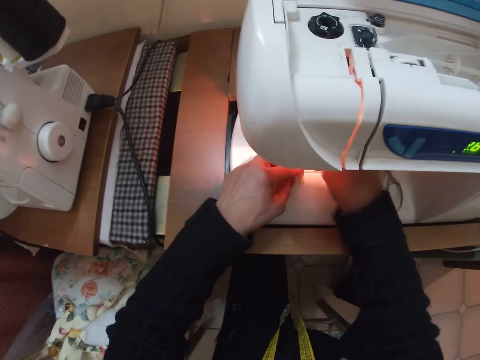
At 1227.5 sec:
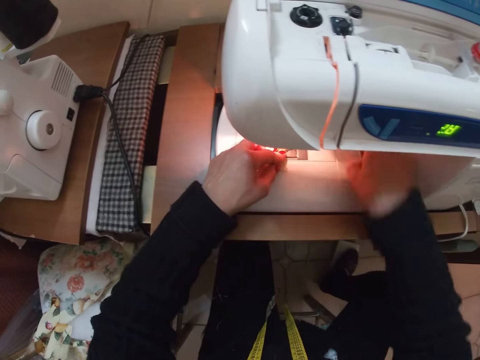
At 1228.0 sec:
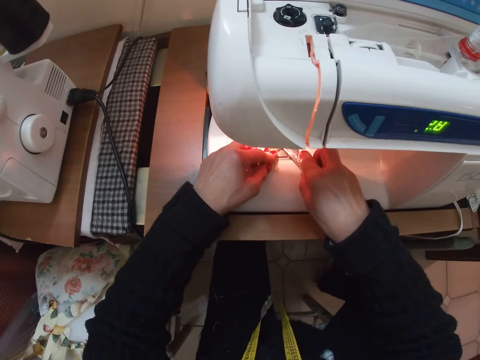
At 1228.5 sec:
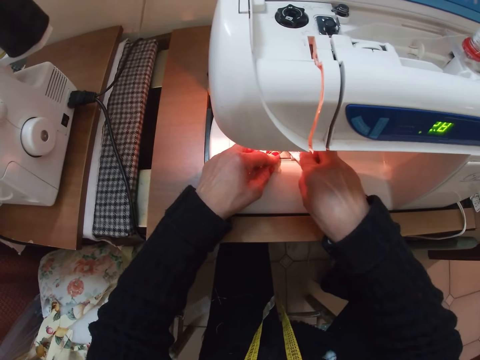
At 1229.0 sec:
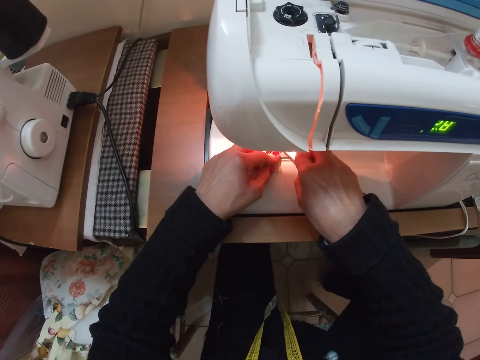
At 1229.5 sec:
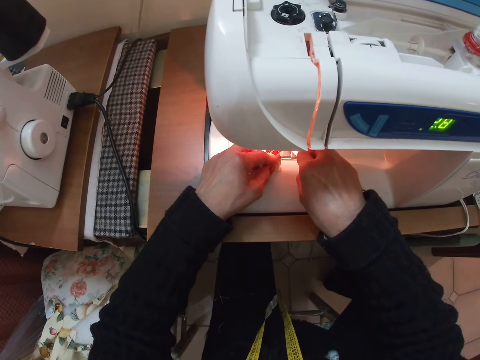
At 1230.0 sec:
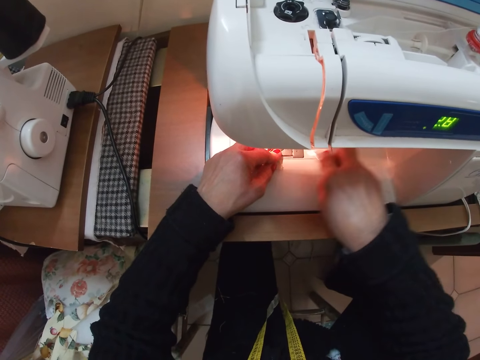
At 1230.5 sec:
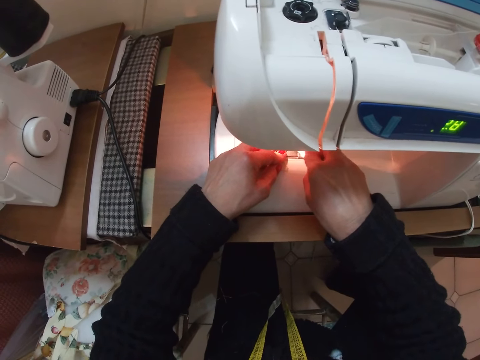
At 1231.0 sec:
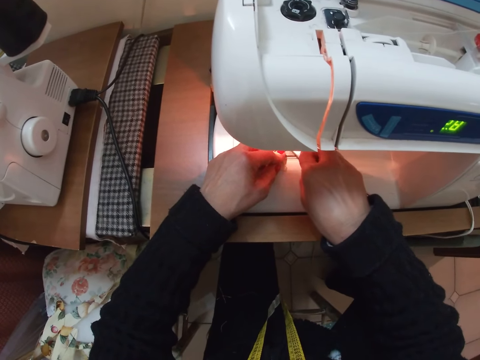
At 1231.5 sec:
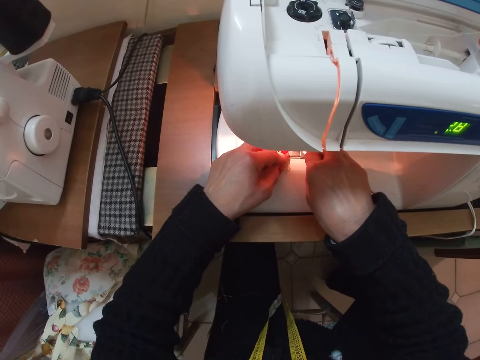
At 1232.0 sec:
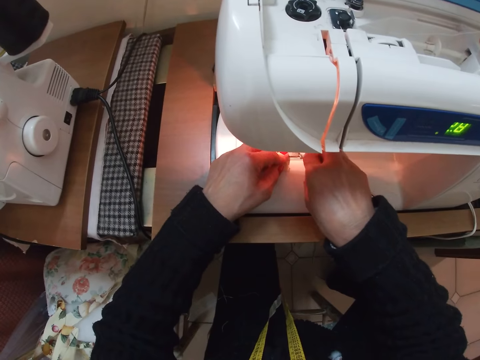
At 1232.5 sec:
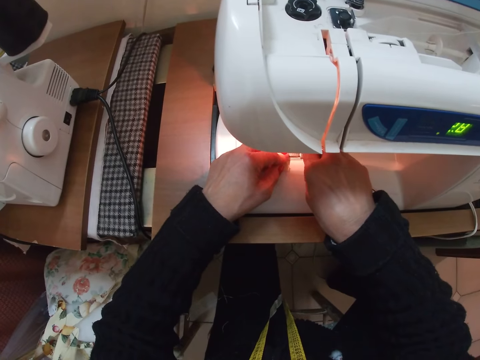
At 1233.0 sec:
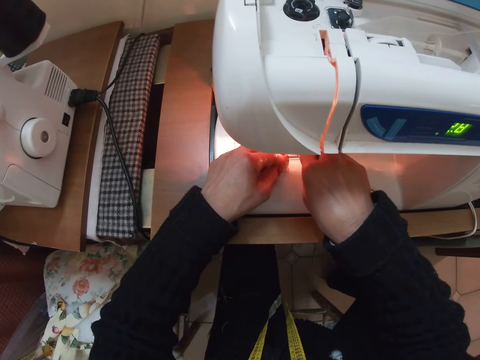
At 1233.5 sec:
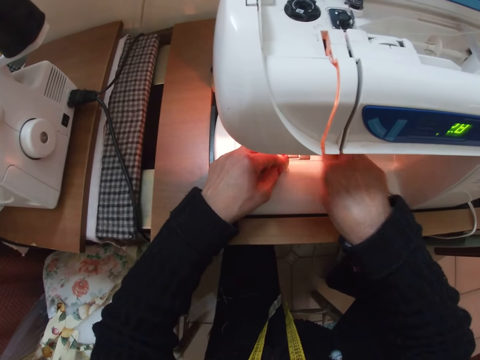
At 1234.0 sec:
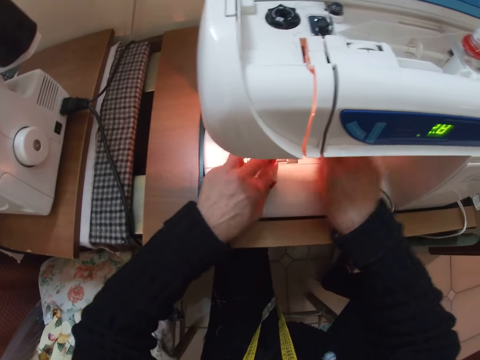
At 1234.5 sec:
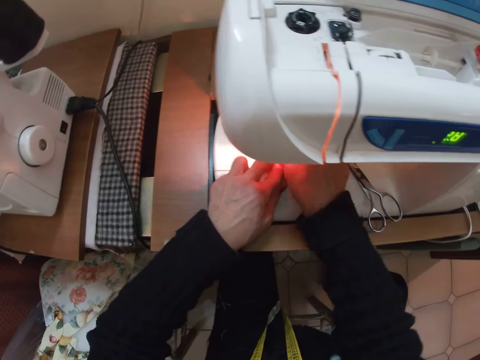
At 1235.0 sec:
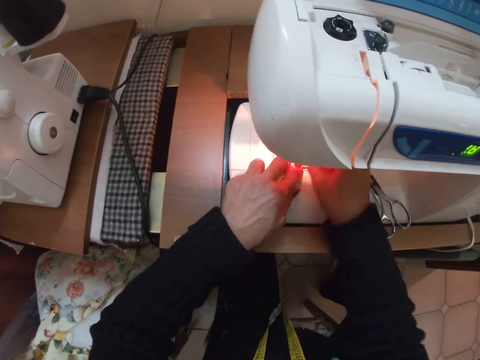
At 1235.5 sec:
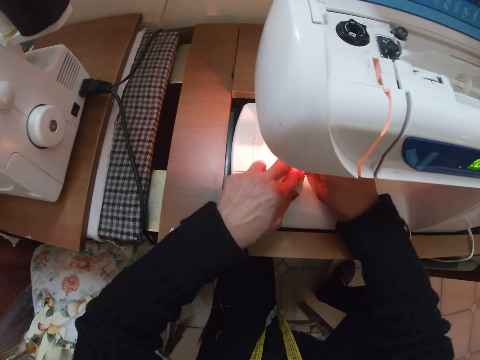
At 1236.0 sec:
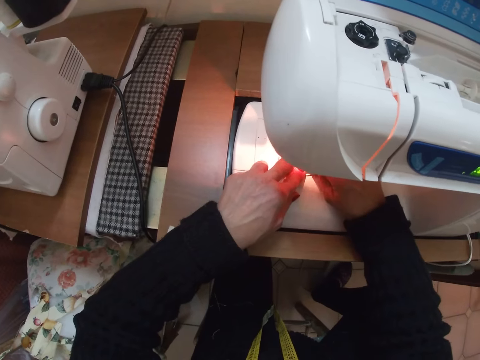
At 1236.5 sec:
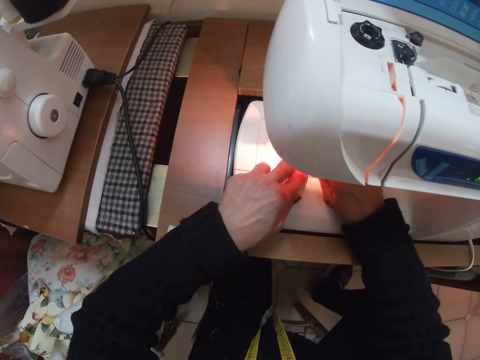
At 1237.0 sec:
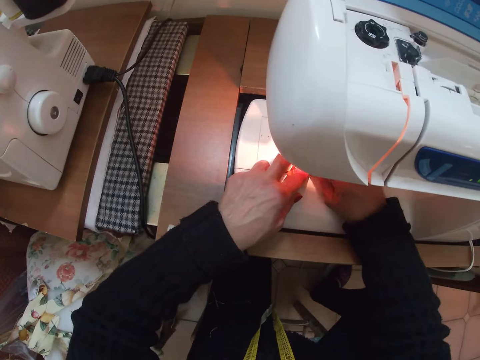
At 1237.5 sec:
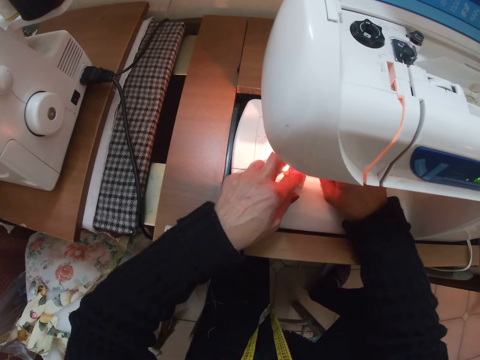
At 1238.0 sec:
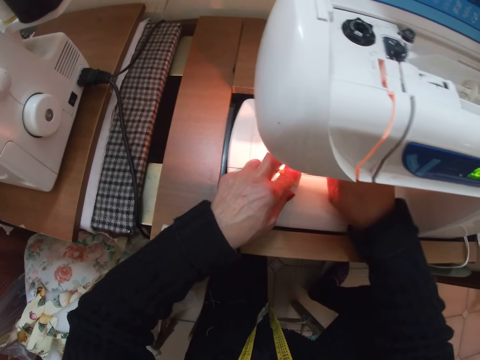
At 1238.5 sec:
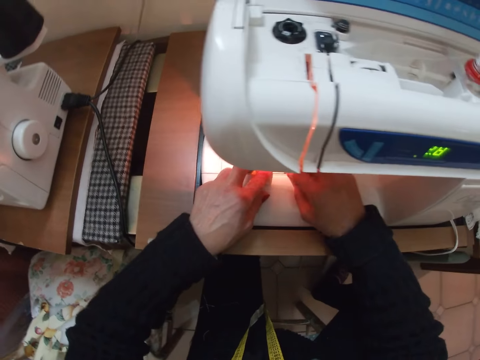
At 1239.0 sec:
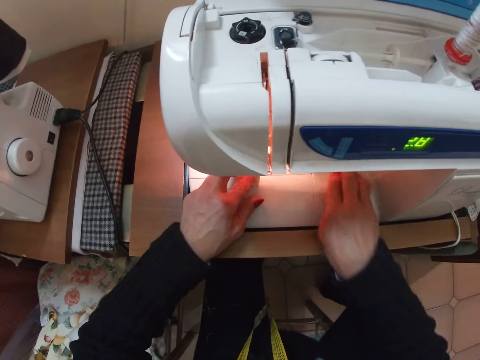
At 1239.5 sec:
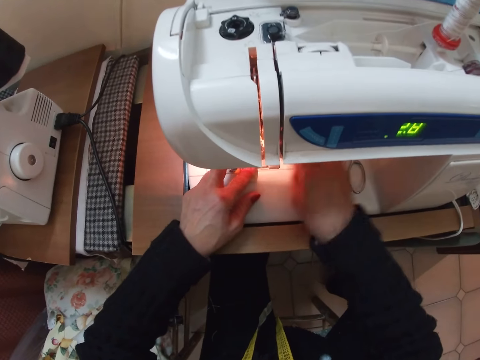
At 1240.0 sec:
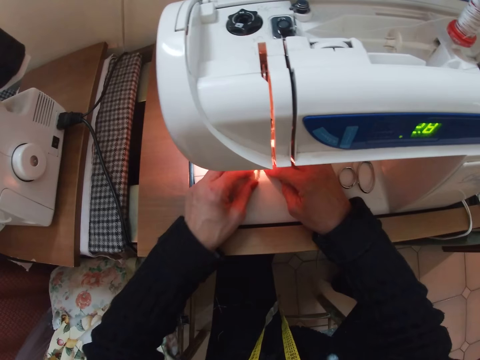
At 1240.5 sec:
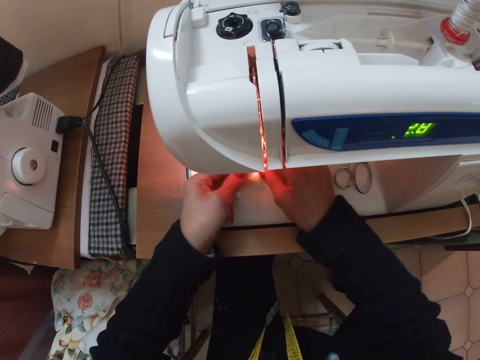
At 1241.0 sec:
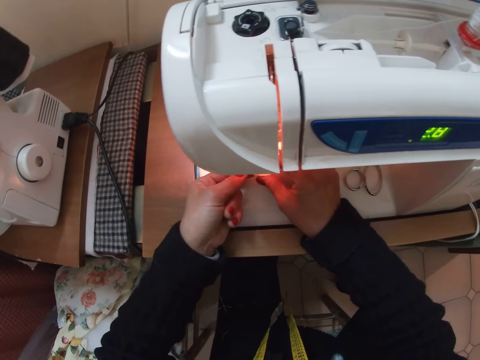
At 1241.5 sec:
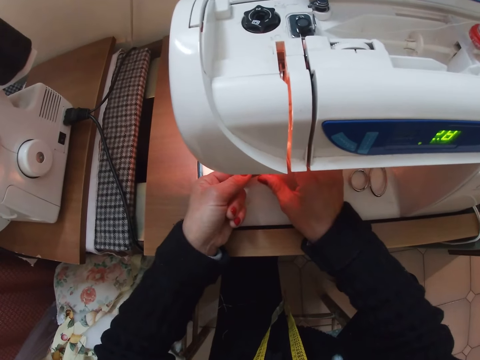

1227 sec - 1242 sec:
The camera wearer holds the adjusting screw. They pick up the scissors. They adjust the cloth with the scissors. They cut the thread. They drop the scissors on the sewing machine. They adjust the cloth with both hands. They touch the piece of cloth.

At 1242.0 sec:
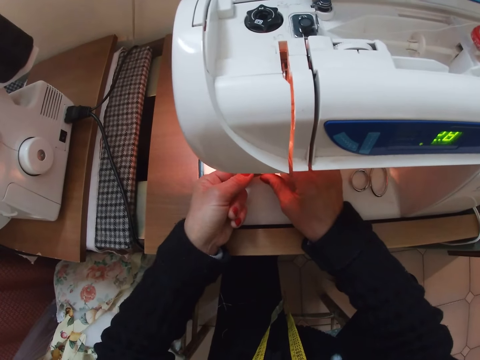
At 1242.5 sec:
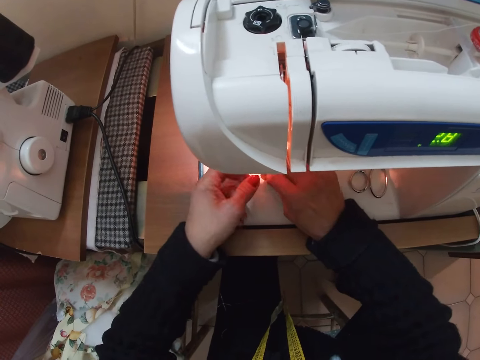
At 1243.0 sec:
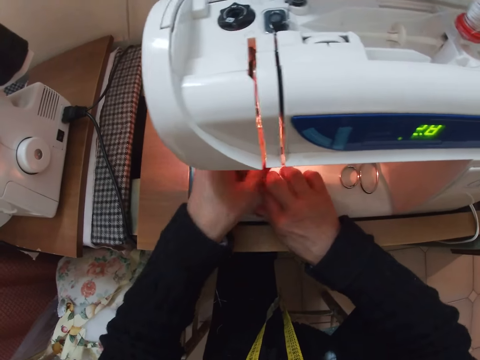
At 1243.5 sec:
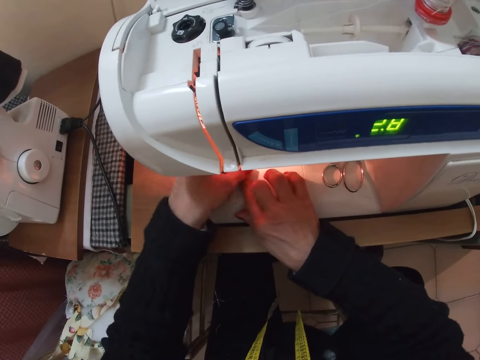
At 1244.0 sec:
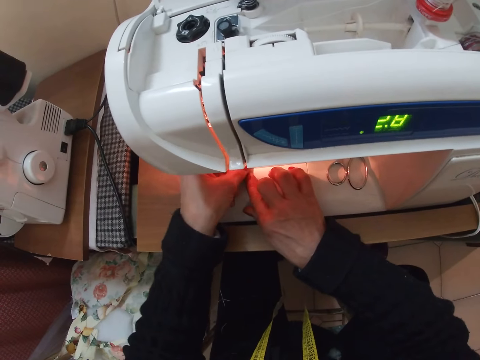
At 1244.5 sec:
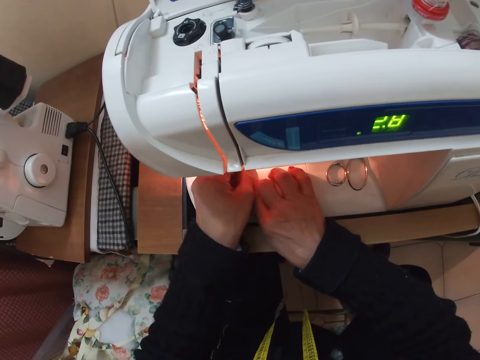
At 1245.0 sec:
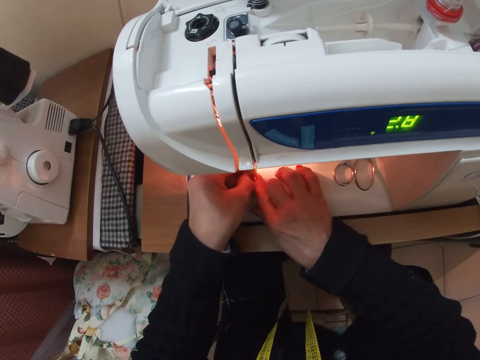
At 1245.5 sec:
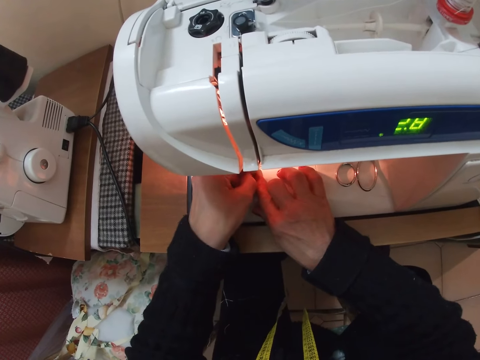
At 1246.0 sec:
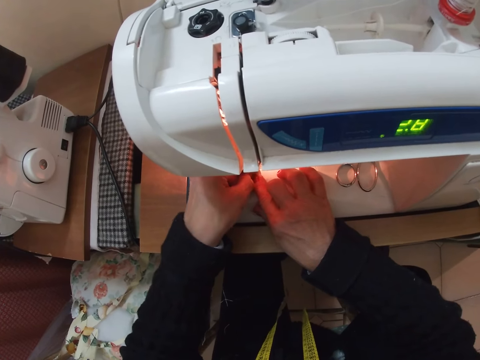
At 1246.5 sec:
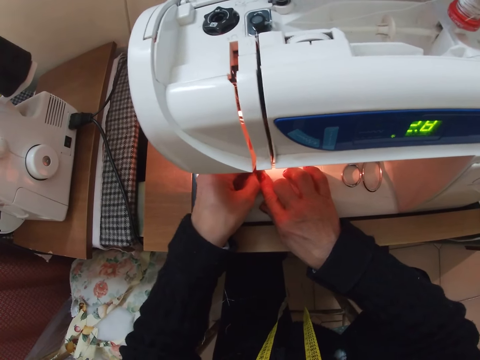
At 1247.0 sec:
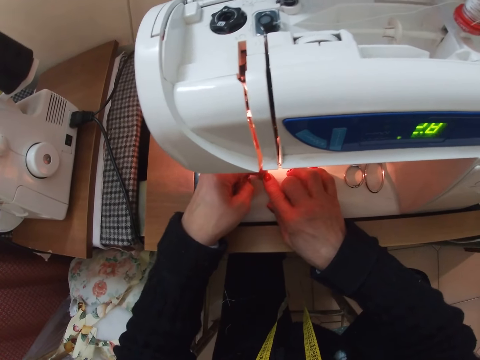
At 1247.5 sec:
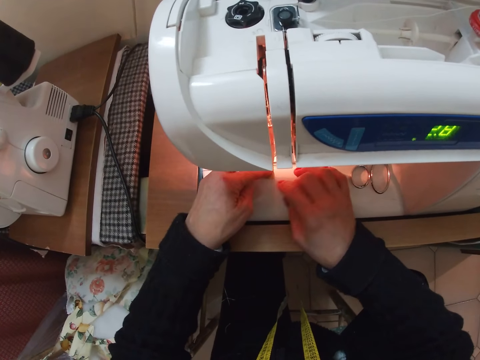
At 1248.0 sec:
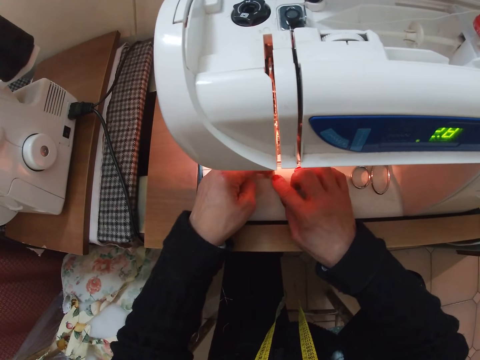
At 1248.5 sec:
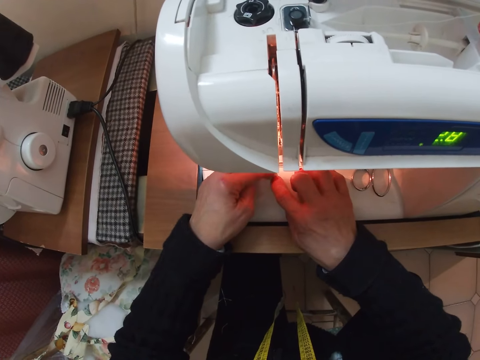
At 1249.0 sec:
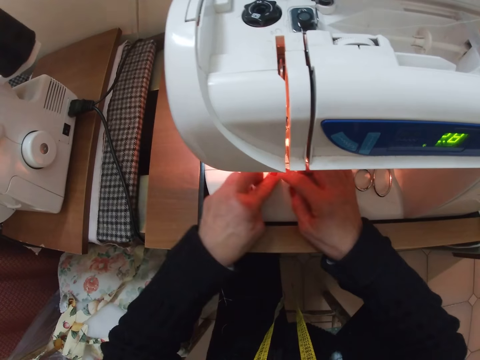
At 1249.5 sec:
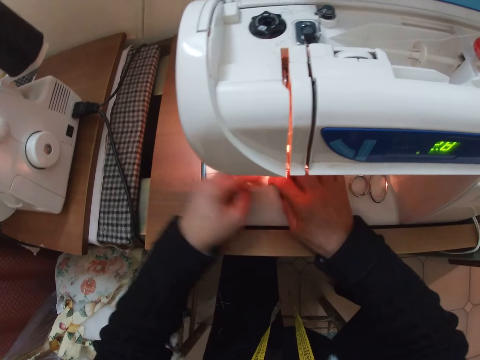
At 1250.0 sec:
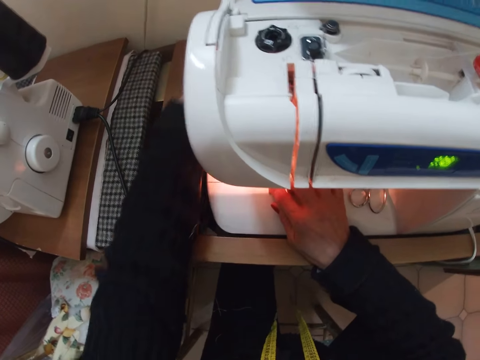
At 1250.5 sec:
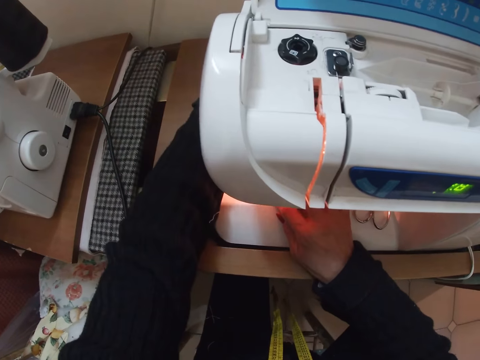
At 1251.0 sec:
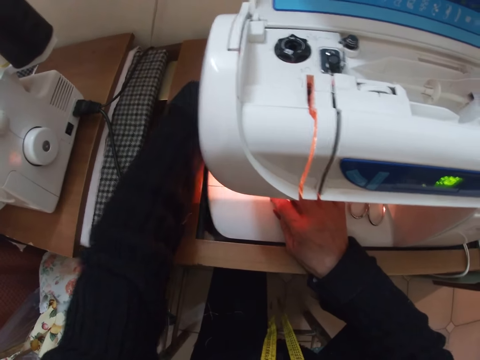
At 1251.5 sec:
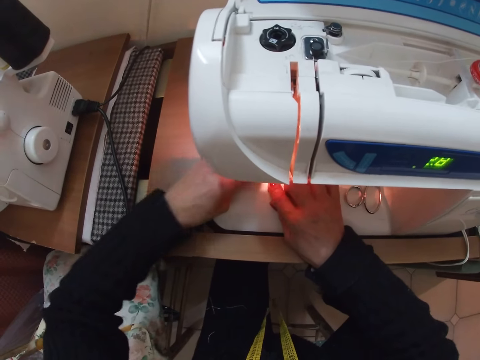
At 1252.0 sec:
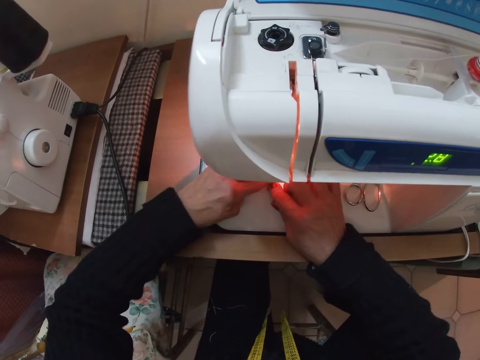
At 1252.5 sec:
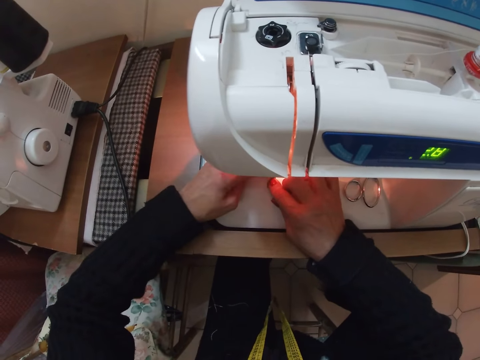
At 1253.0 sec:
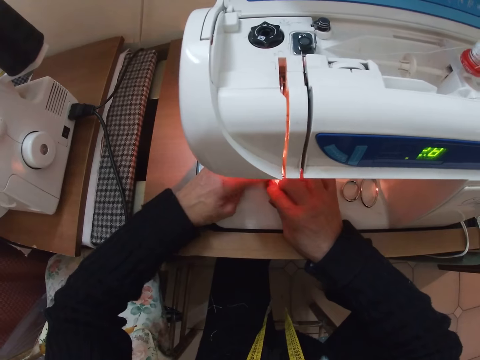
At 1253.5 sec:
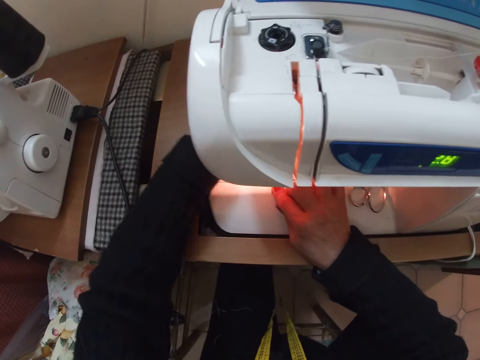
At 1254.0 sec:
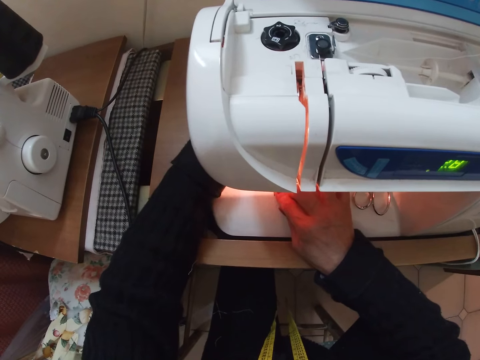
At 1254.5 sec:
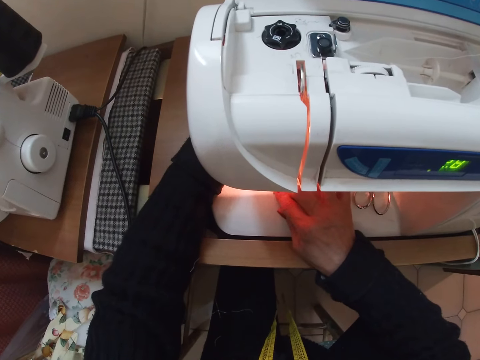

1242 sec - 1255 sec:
The camera wearer holds the needle clamp.
